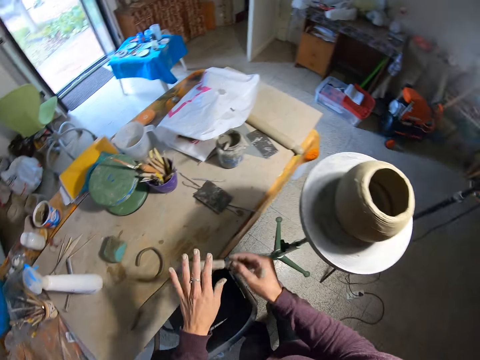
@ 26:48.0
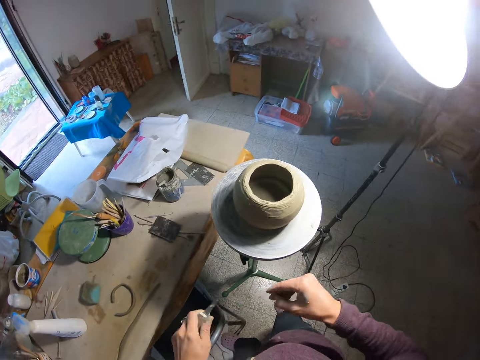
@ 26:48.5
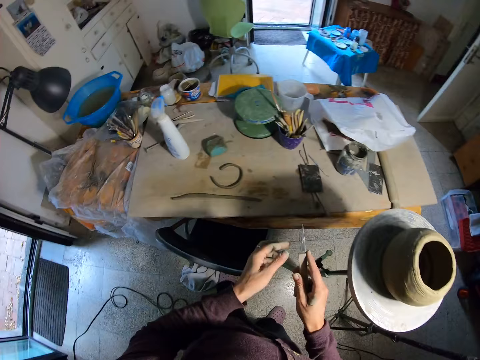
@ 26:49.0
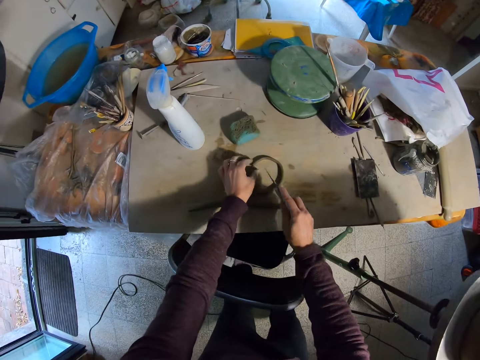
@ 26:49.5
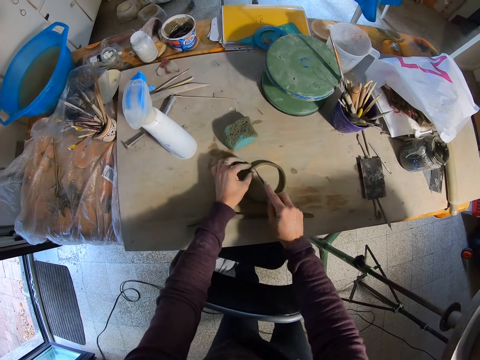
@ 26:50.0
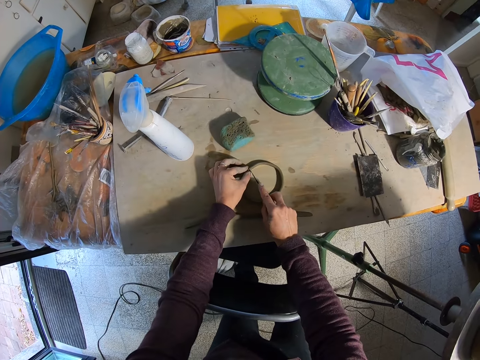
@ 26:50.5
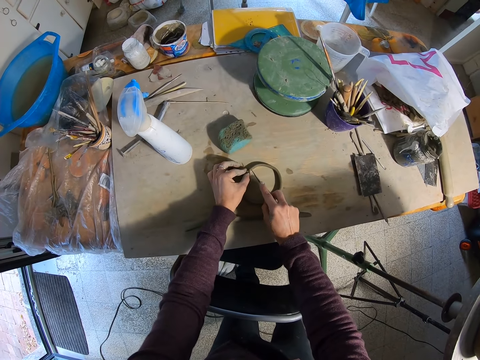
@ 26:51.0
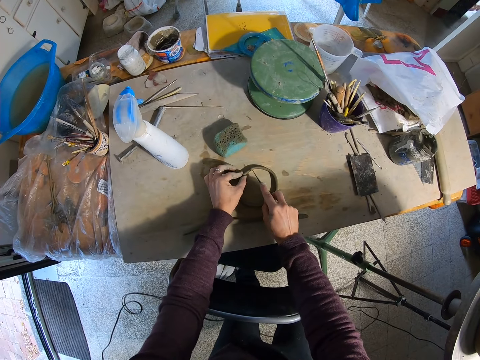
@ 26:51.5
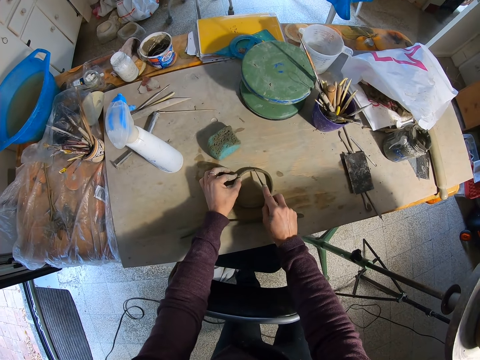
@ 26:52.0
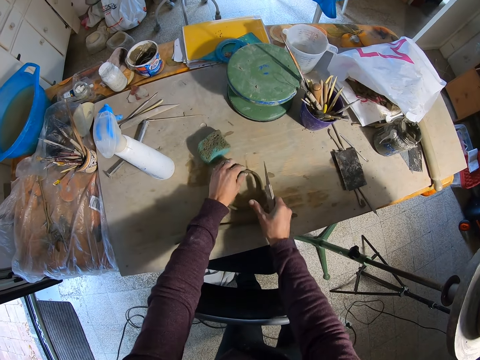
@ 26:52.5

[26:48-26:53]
The camera wearer picks a fettling knife from the table with her right hand. She holds the fettling knife with both hands. She passes the fettling knife from her right hand to her left hand. She wipes the fettling knife. She holds the fettling knife with her right hand. She passes the fettling knife from her left hand to her right hand. She grips the end of the clay mold on the table with her left hand. She dices the clay mold on the table with the fettling knife in her right hand. She marks the clay mold. She rotates the clay mold. She shifts the clay mold on the table with her left hand.
